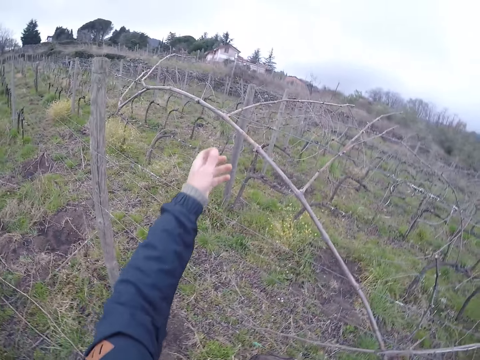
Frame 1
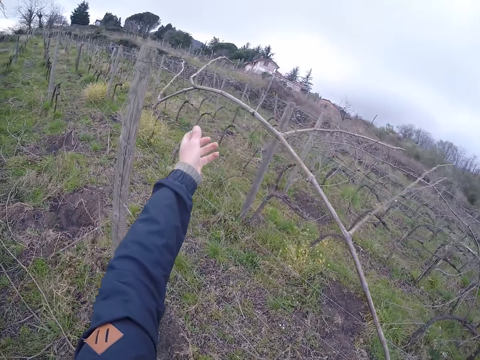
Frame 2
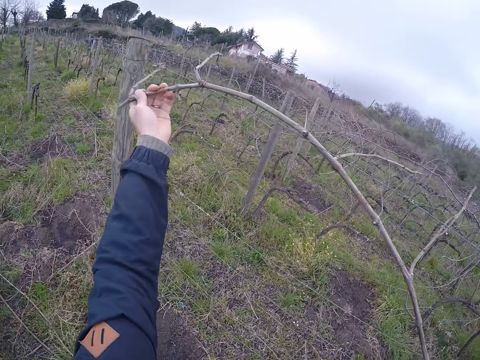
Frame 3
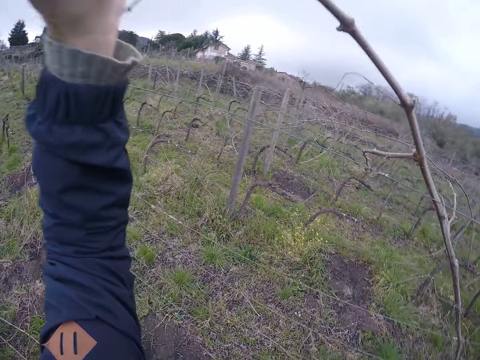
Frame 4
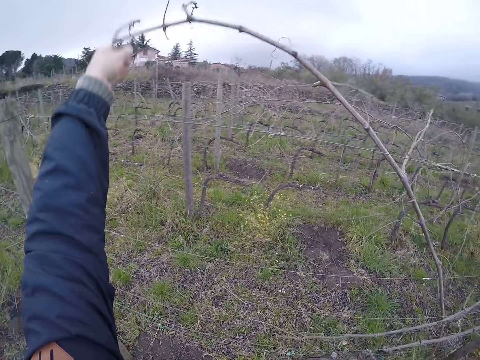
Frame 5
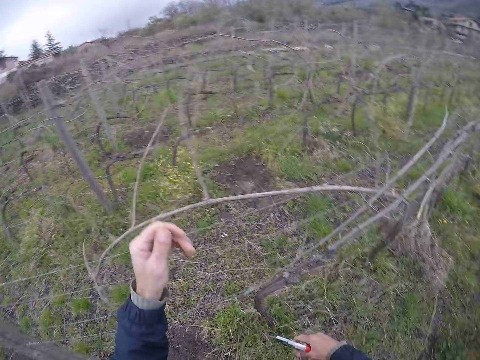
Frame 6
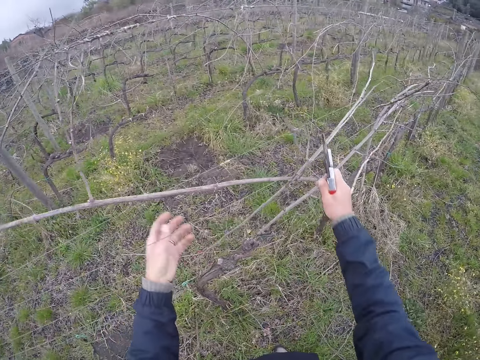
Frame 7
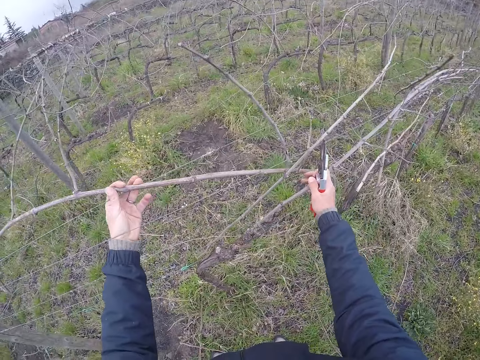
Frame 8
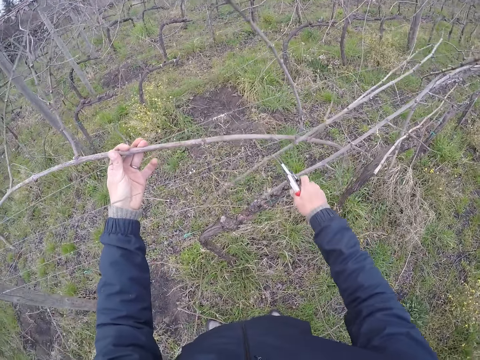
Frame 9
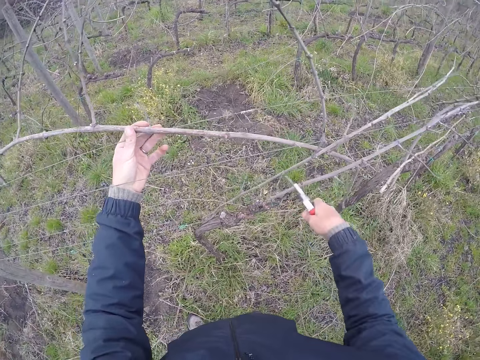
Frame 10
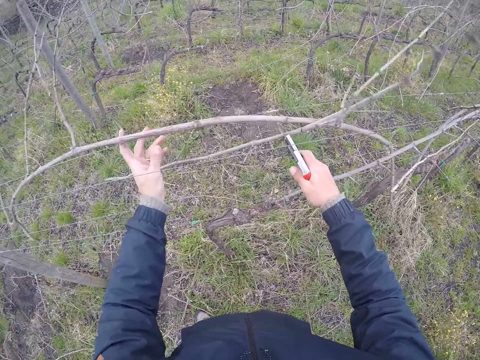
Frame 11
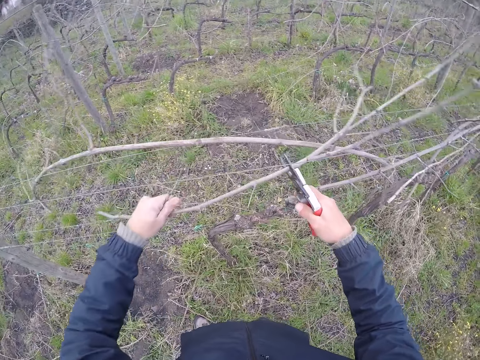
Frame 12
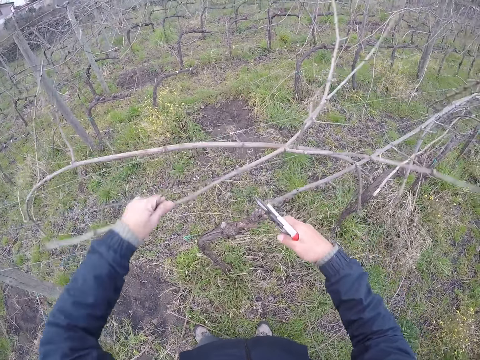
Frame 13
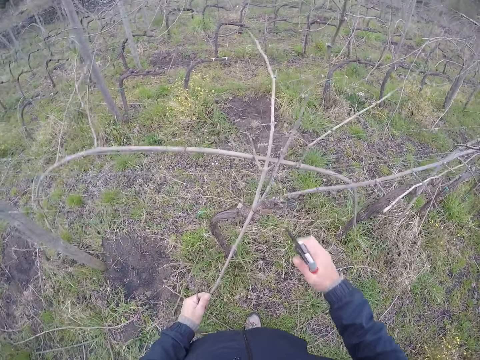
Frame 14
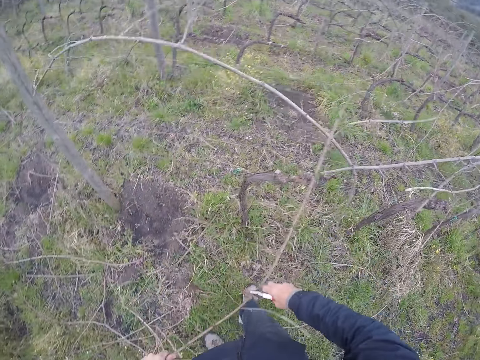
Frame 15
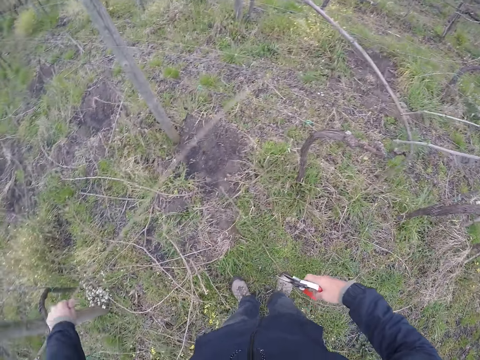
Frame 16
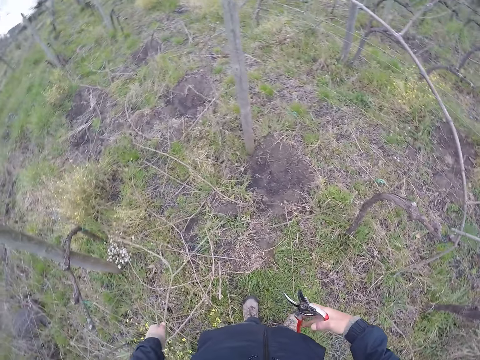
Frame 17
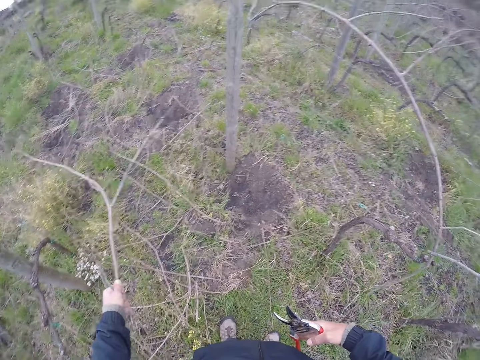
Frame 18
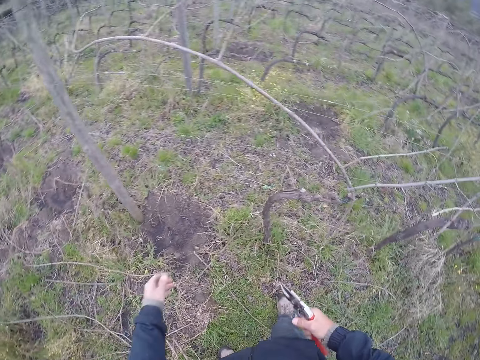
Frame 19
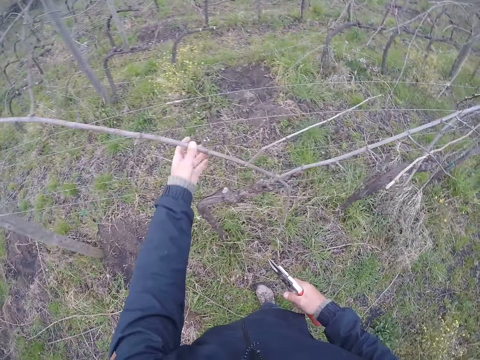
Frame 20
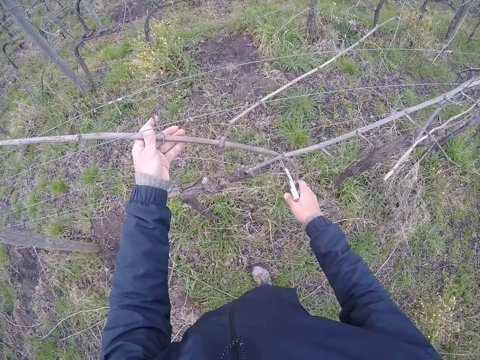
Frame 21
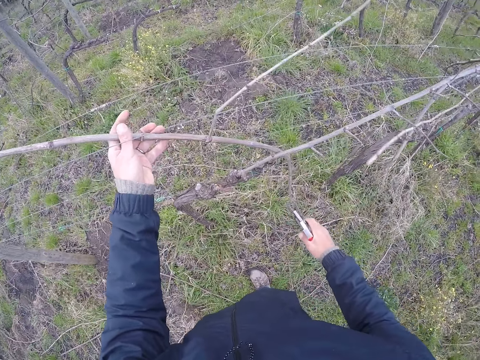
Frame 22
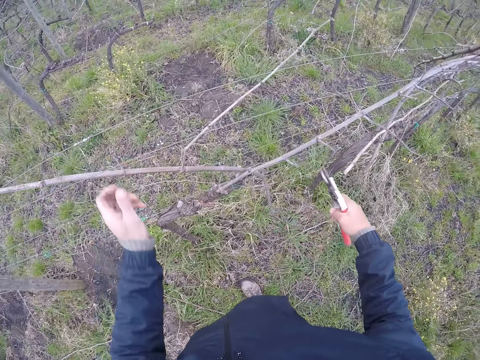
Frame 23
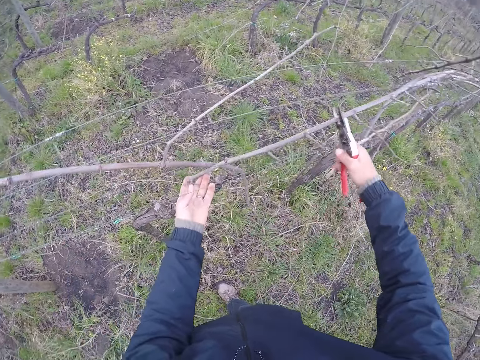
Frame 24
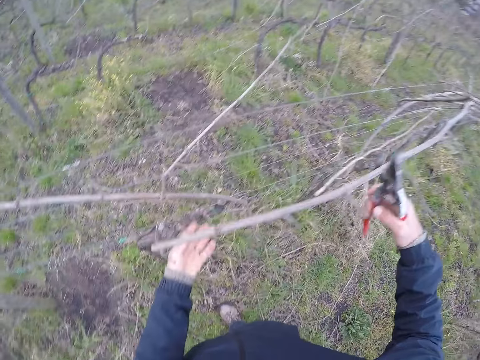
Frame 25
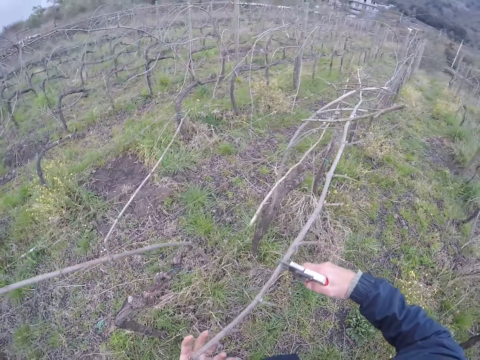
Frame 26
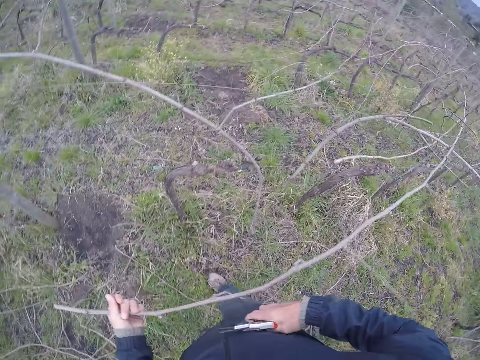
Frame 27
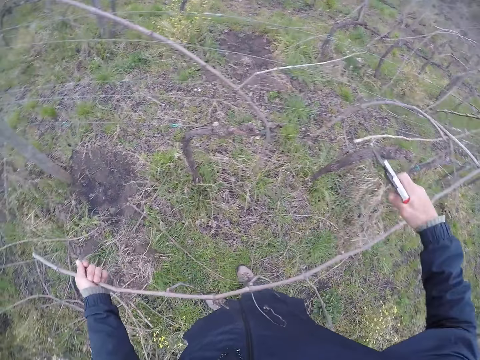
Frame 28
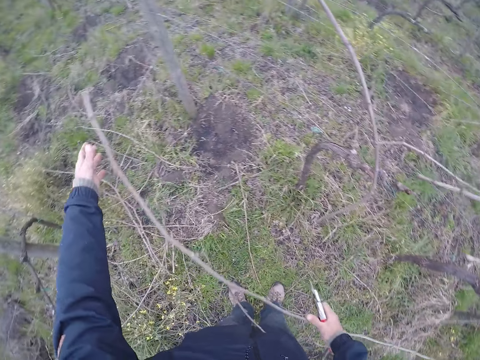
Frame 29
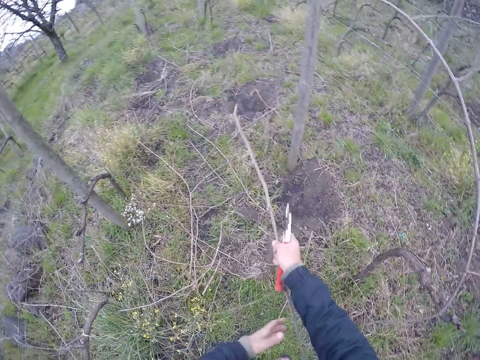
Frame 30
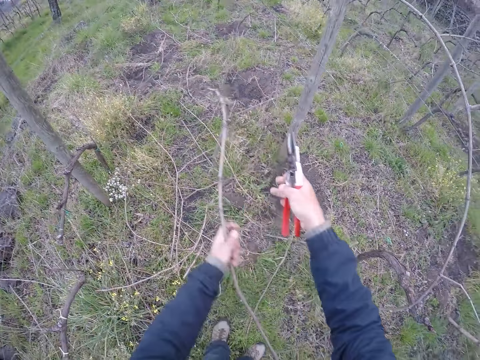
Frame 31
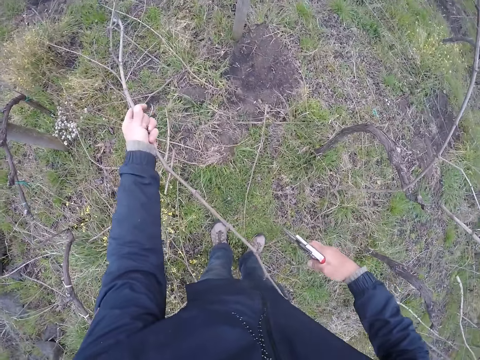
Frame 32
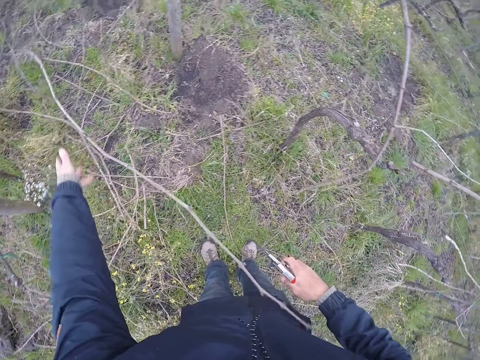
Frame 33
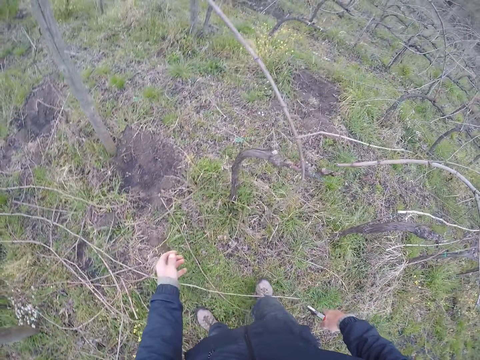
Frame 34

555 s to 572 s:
The camera wearer pulls a twig or branch from the fence with his left hand. He throws the twig towards the fence. He grabs the twig with his left hand. He cuts the branch with a plier. He lifts the twig with the pruner in his right hand. He pulls the twig from the fence with his left hand. He pulls the twig with both hands. He throws the twigs on the ground with his left hand. He grabs the twig with his left hand. He clips the twig with the pruner in his right hand. He grabs the twig with both hands. He pulls the twig with both hands. He cuts the branch with the plier. He throws the twigs on the ground with both hands.

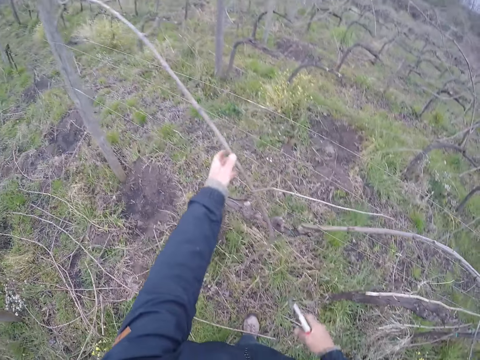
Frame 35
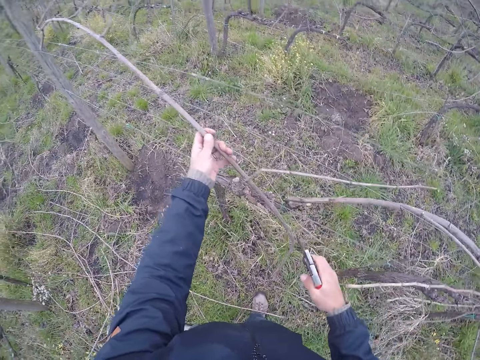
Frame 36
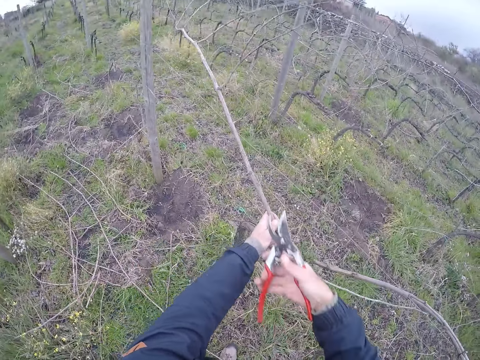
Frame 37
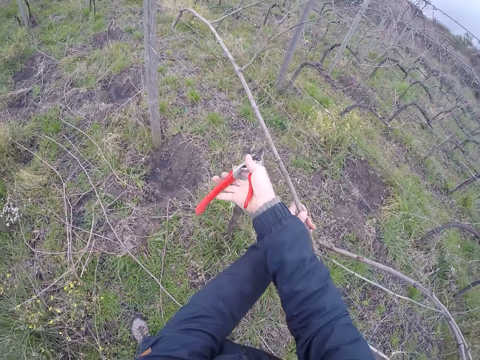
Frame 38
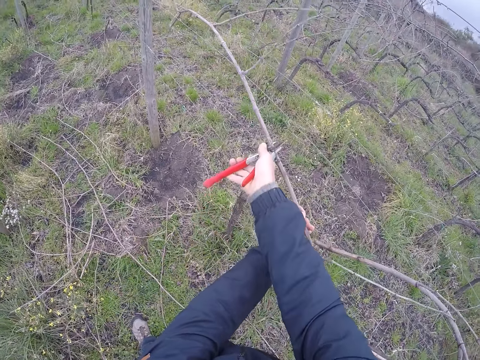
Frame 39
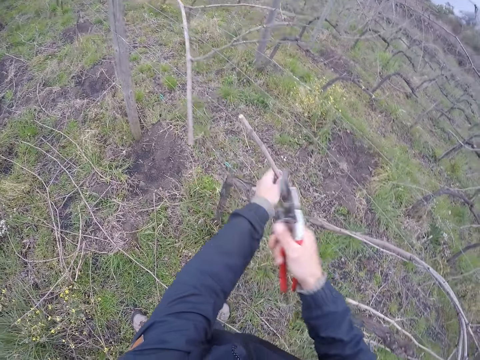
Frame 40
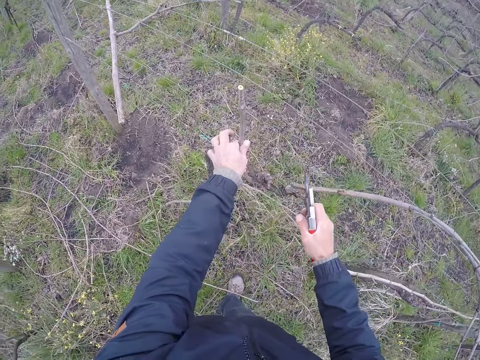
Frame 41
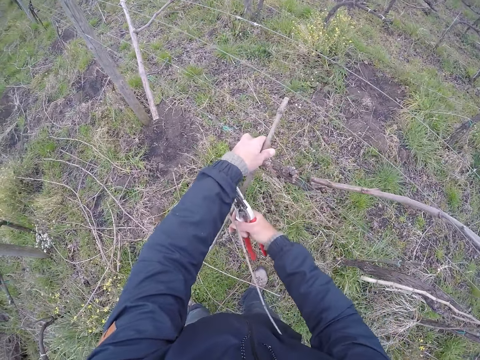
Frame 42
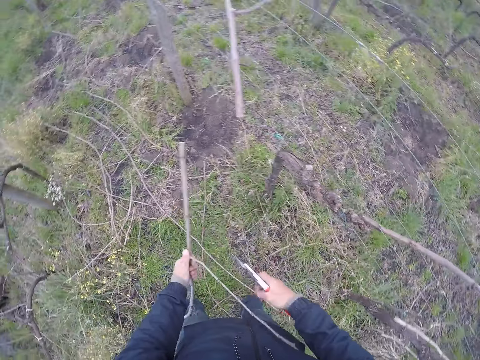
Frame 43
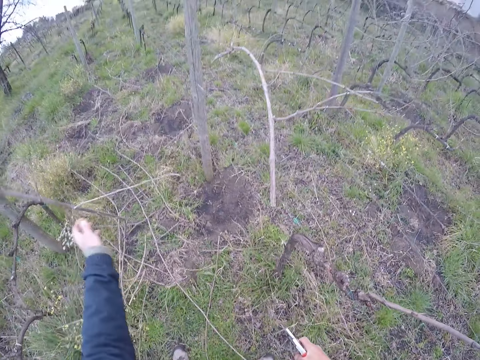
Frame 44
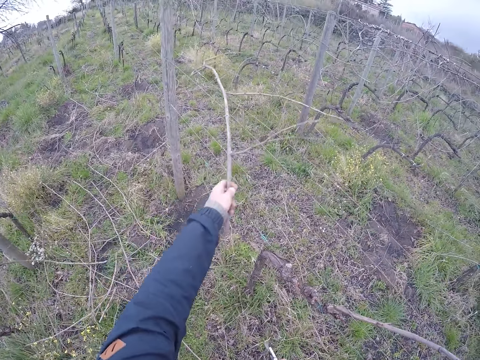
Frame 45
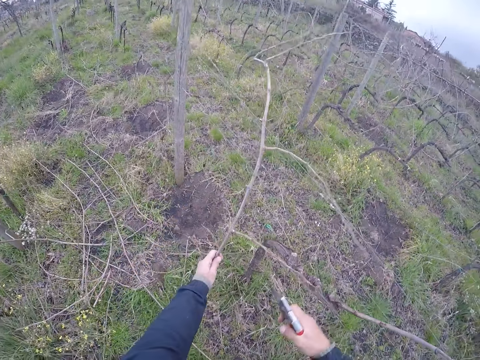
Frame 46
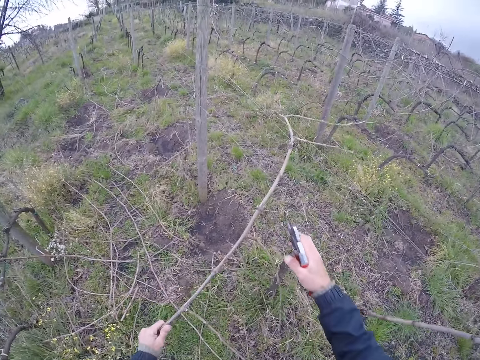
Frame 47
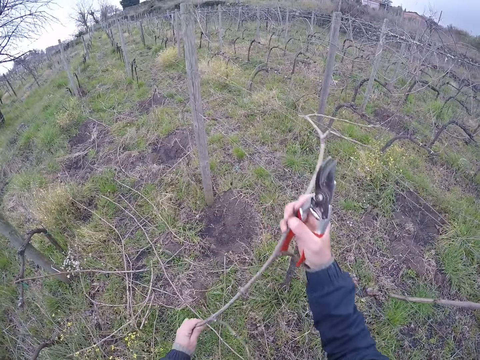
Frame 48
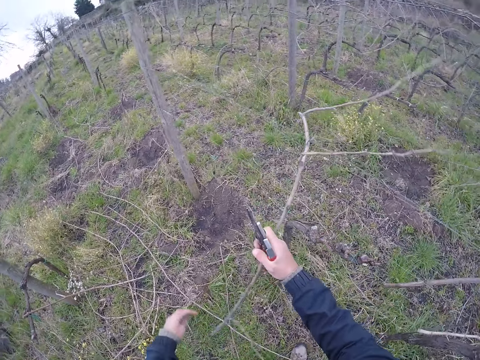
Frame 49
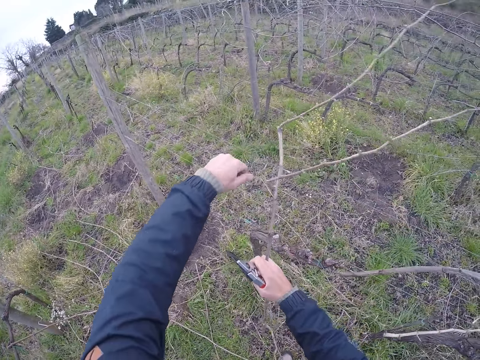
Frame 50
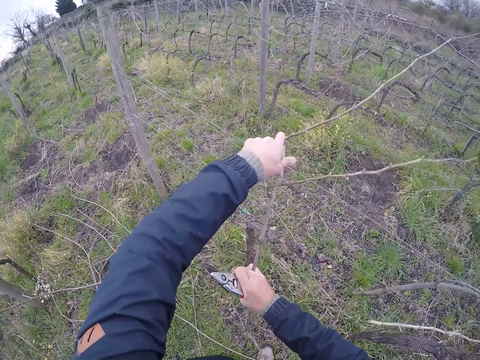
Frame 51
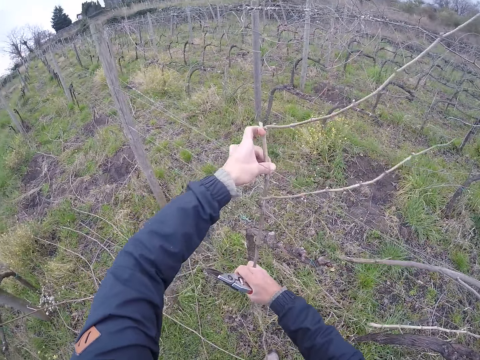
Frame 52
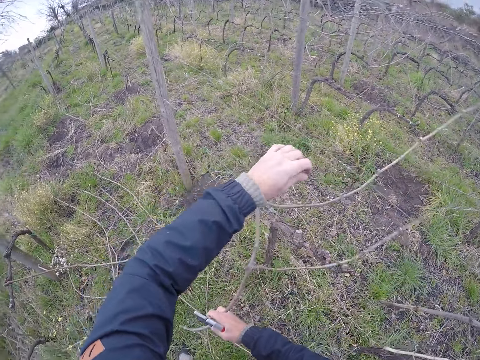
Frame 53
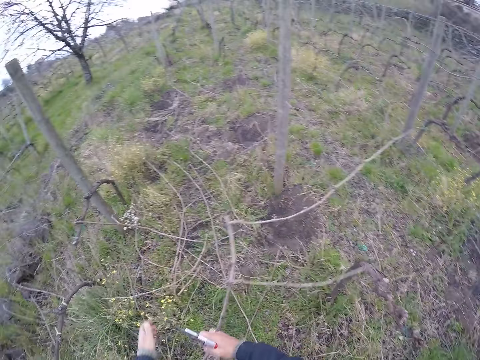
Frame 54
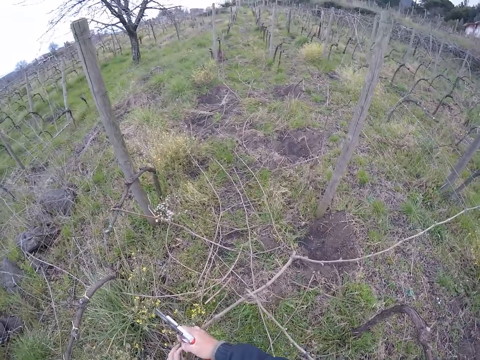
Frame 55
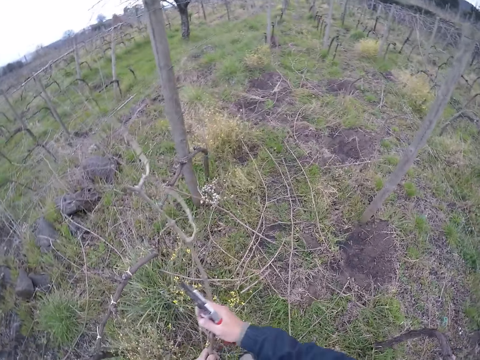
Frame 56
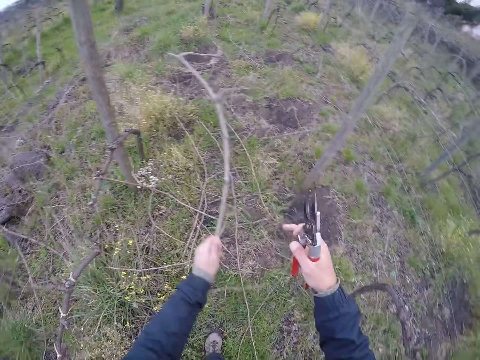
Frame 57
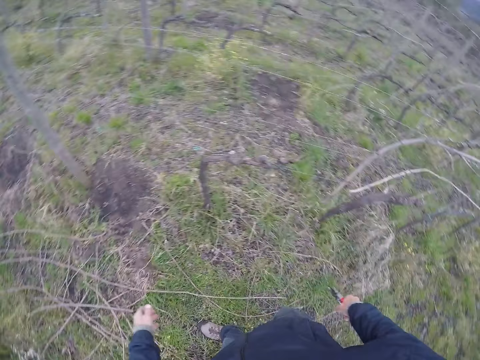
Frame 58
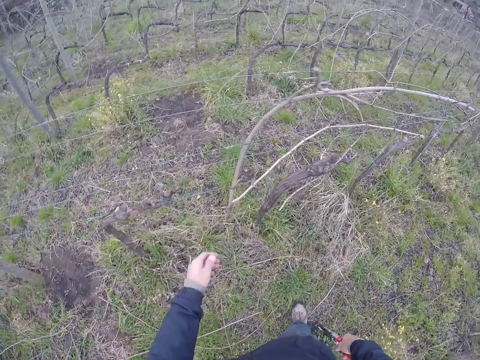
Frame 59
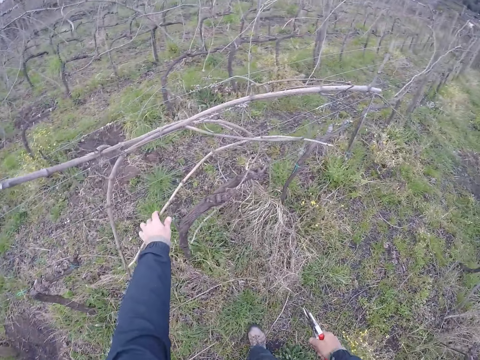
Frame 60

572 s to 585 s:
The camera wearer pulls the twig or branch from the fence with his left hand. He holds the branch. He cuts the twig with a pruner in his right hand. He throws the twigs on the ground with his left hand. He pulls the twig from the fence with his left hand. He pulls the twig from the fence with both hands. He holds the branch. He throws the twigs on the ground with both hands. He pulls a twig from the fence with his left hand. He holds the branch.
